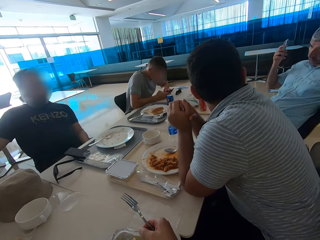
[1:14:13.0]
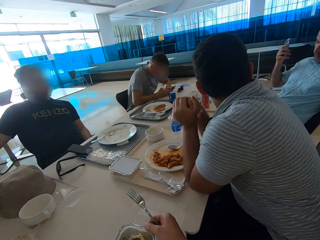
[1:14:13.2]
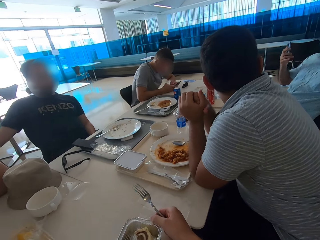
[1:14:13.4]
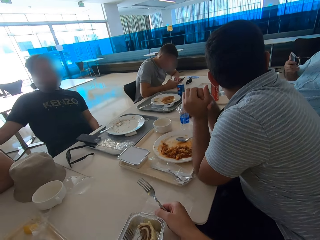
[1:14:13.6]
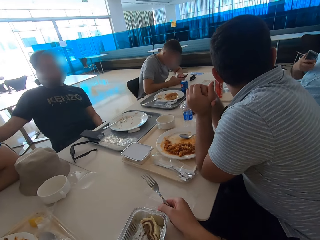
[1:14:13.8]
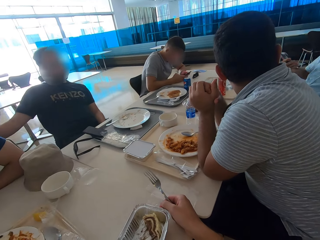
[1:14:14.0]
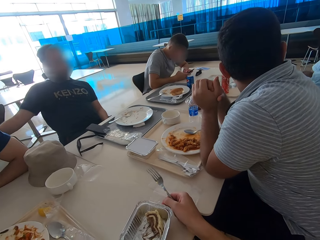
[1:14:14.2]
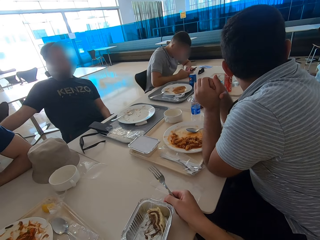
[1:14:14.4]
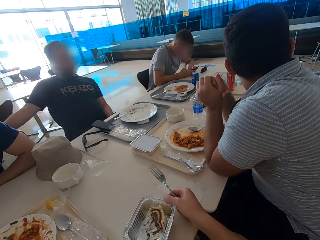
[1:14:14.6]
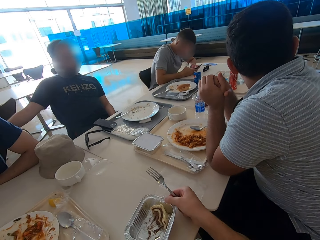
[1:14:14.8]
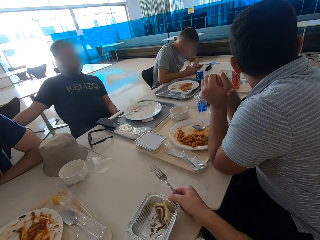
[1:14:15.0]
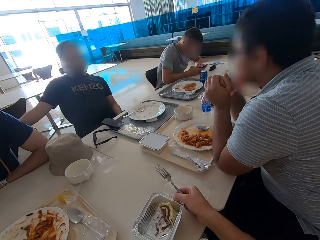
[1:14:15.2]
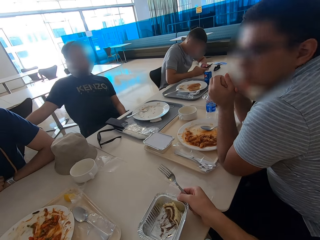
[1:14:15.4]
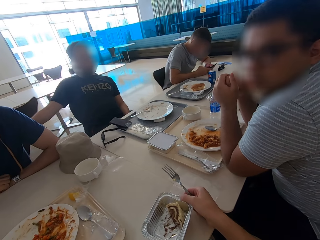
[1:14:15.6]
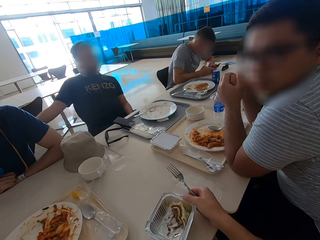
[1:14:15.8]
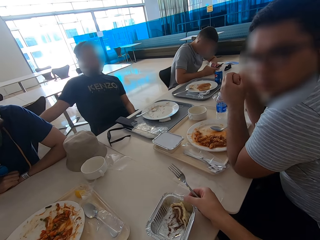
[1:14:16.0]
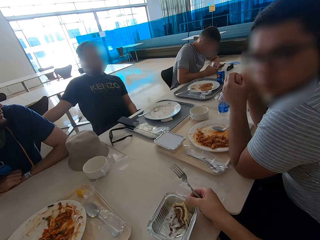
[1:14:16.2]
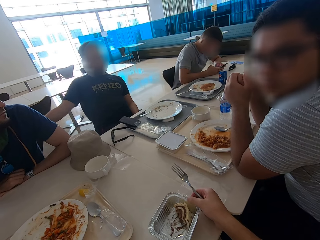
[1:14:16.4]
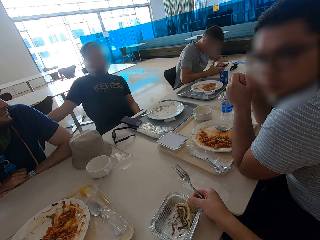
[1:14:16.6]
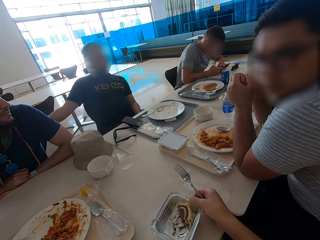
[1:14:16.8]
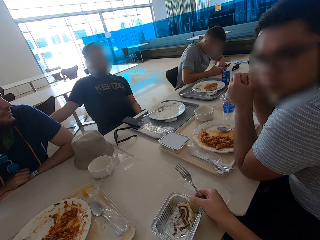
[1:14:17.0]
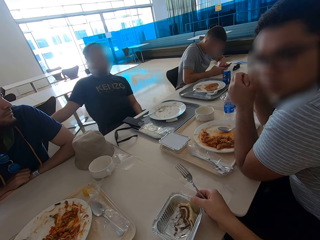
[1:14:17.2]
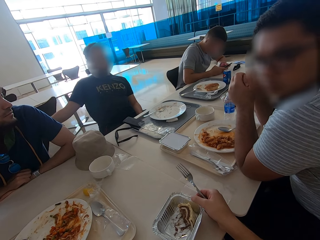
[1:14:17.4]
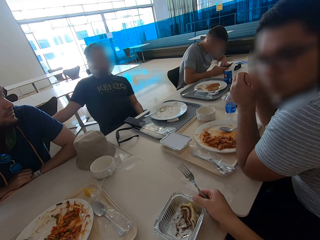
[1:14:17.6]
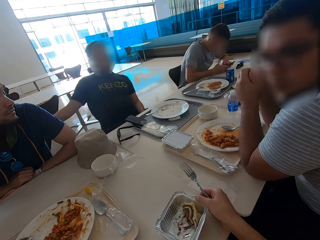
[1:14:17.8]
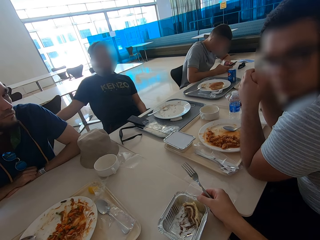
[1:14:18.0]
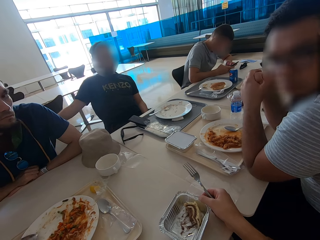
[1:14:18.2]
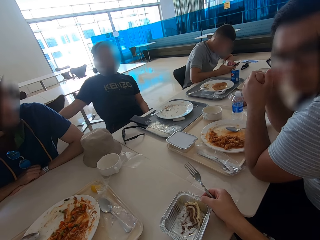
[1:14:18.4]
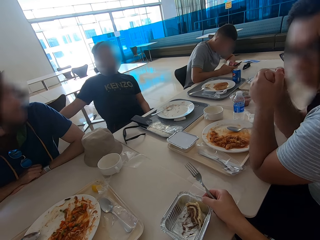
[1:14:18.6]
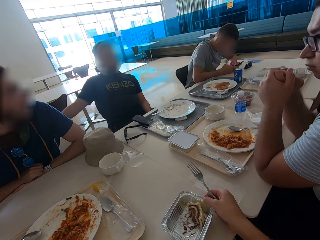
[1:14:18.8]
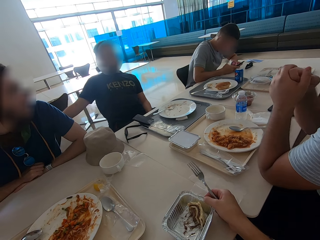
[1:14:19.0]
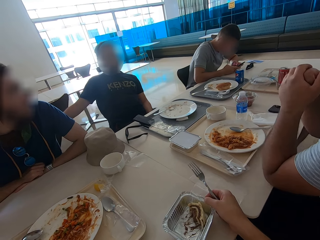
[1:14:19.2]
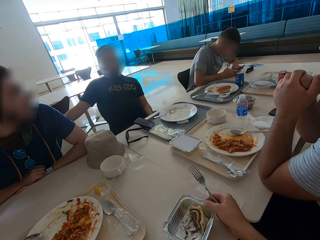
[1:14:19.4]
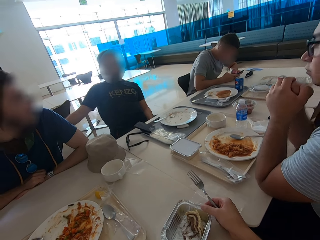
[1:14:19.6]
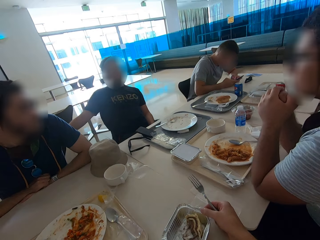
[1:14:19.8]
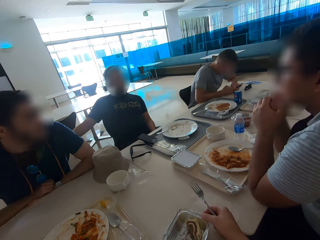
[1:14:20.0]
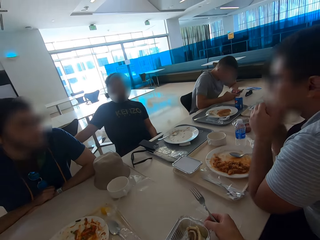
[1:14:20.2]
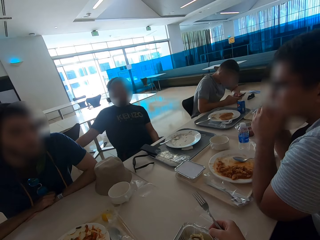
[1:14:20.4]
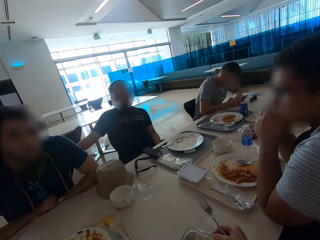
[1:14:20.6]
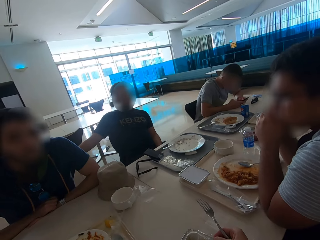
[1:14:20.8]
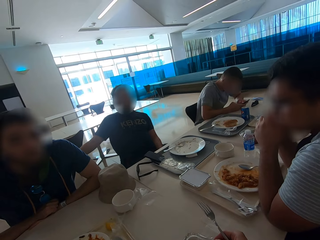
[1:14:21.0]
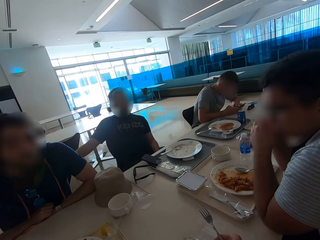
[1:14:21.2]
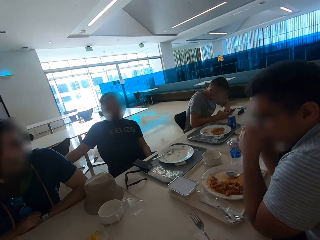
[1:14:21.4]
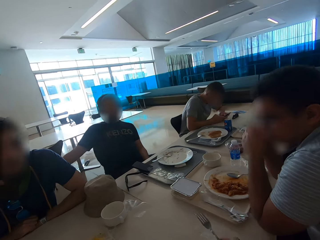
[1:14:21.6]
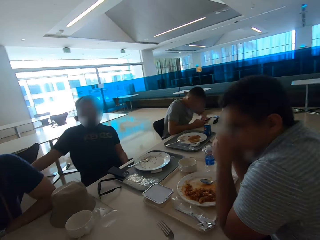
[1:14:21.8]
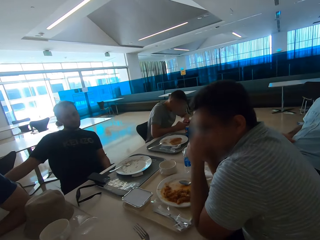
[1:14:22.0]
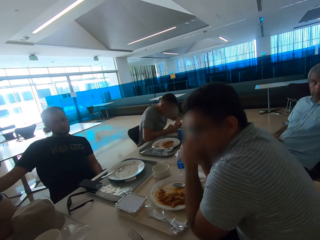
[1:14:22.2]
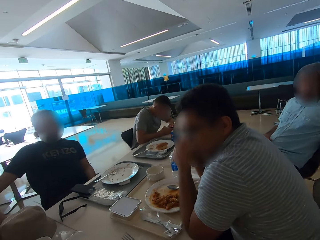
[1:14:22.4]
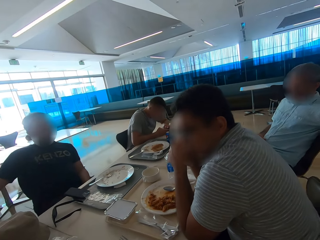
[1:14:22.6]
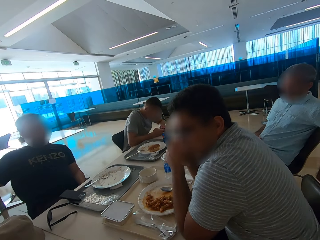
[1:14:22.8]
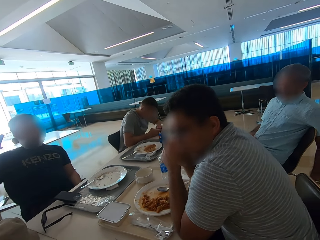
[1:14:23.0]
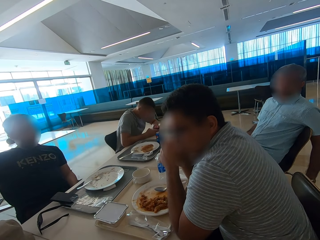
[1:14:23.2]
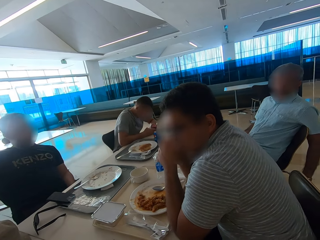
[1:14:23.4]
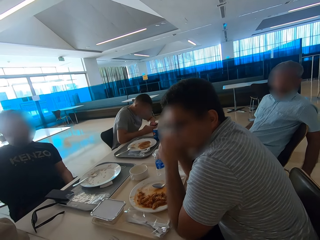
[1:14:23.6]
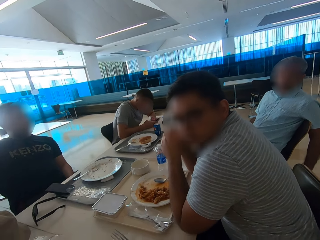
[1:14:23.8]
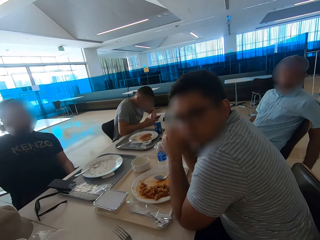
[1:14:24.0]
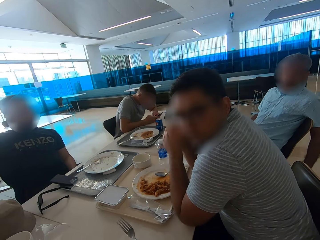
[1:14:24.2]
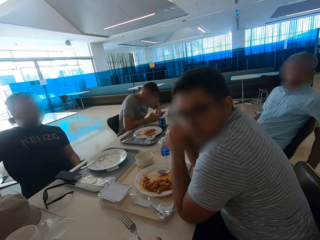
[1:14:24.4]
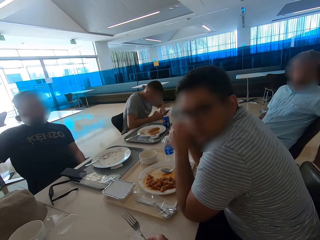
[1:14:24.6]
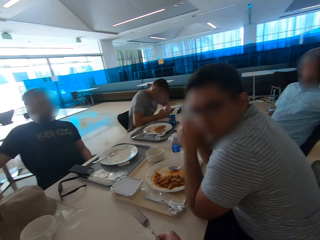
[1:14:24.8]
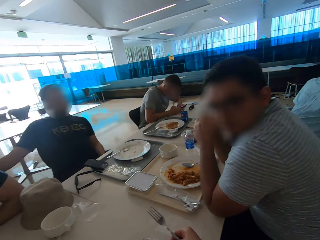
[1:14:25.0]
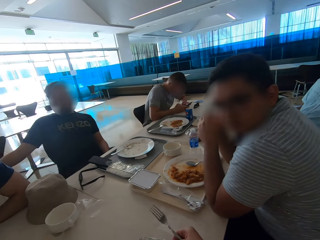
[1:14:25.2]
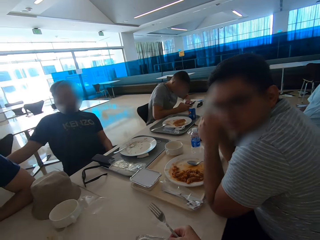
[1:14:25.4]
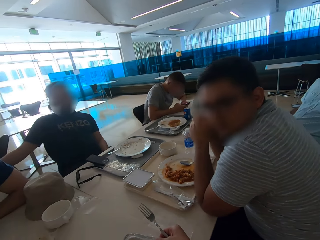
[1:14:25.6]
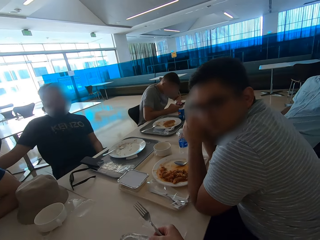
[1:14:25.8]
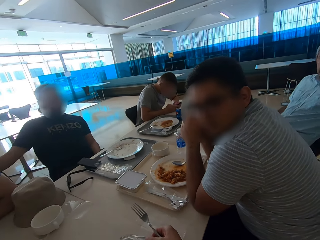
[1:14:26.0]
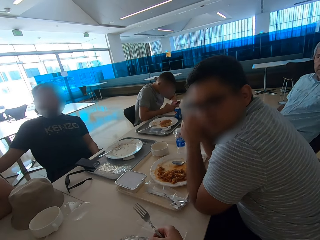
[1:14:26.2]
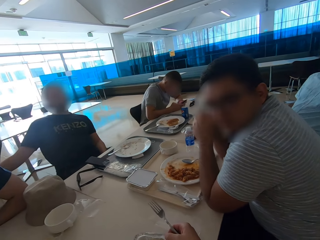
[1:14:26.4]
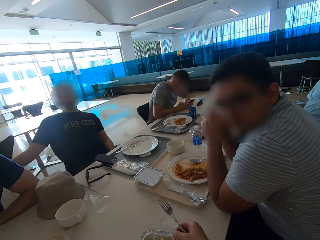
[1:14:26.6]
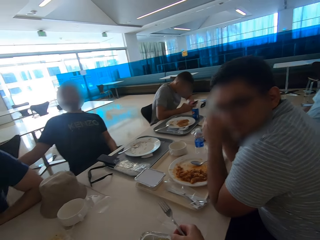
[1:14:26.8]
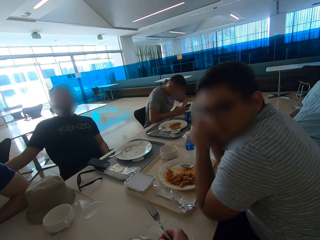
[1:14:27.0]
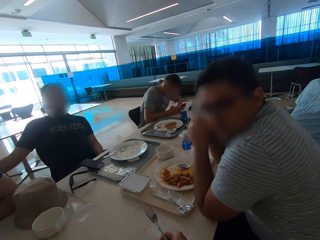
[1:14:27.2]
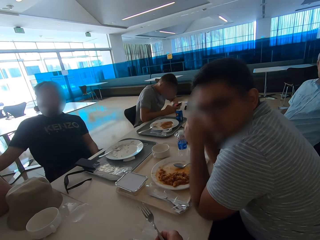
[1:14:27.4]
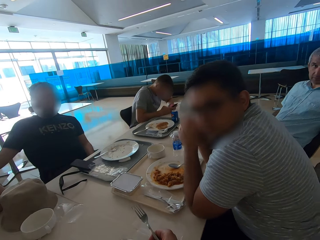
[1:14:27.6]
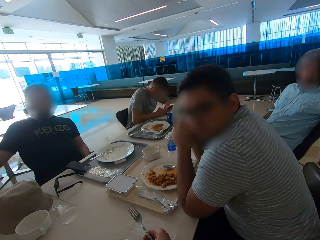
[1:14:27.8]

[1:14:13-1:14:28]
A man lifts a hand. The camera wearer looks around. Another man sits close to a third man. The first man uses gestures. A fourth man looks around. The camera wearer looks around. The fourth man moves around. The first man sits close to the fourth man. The second man sits close to the third man.

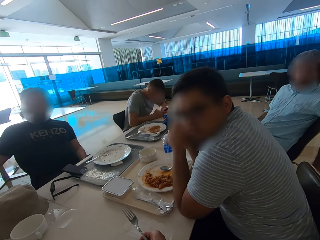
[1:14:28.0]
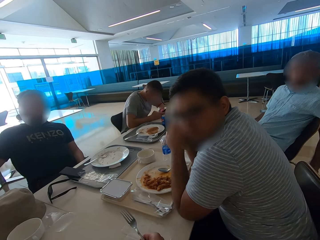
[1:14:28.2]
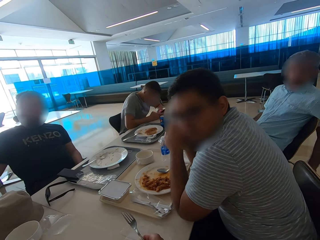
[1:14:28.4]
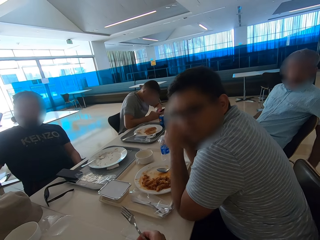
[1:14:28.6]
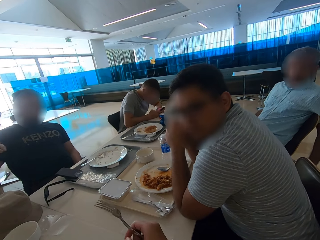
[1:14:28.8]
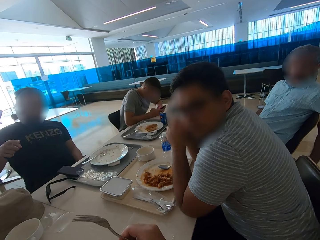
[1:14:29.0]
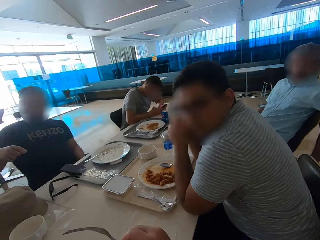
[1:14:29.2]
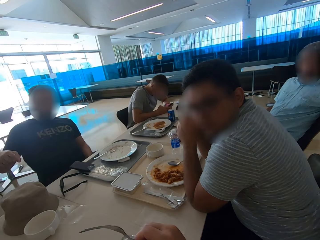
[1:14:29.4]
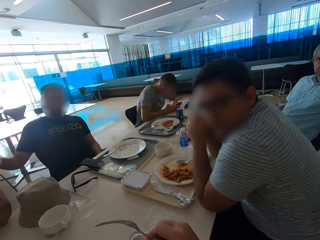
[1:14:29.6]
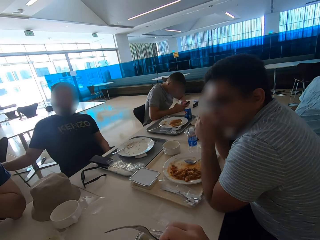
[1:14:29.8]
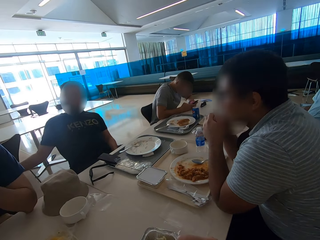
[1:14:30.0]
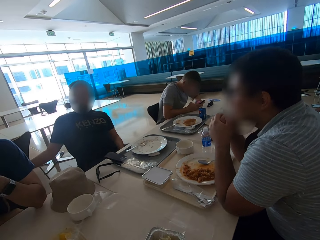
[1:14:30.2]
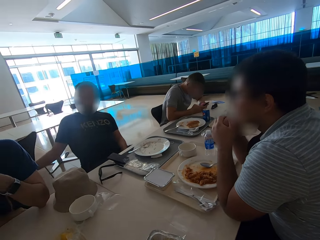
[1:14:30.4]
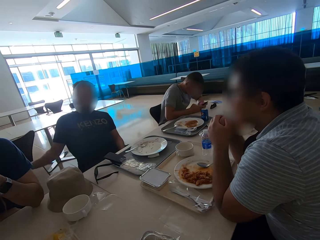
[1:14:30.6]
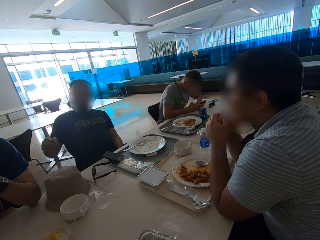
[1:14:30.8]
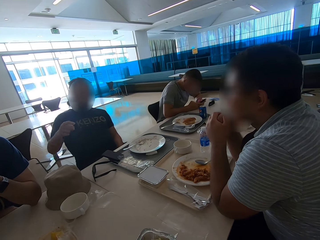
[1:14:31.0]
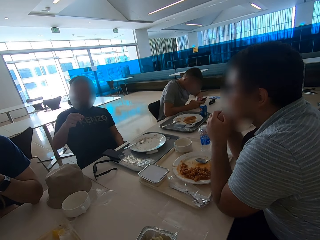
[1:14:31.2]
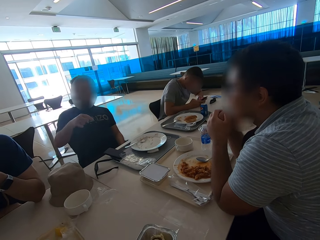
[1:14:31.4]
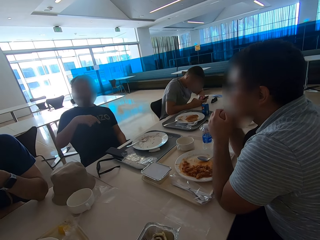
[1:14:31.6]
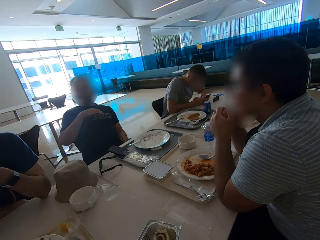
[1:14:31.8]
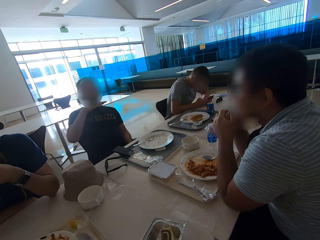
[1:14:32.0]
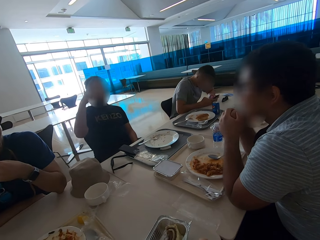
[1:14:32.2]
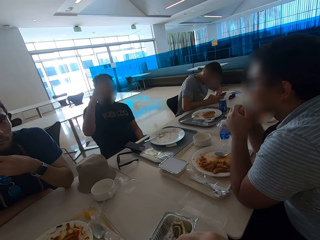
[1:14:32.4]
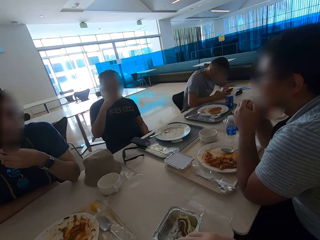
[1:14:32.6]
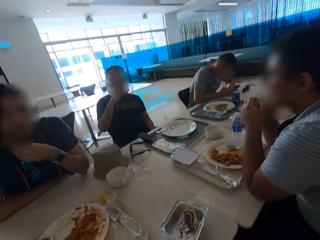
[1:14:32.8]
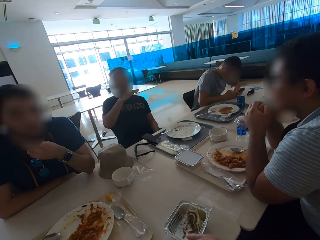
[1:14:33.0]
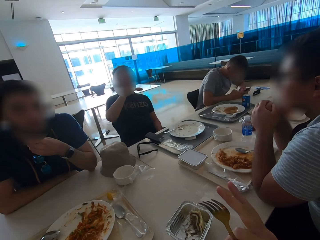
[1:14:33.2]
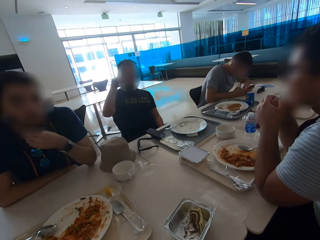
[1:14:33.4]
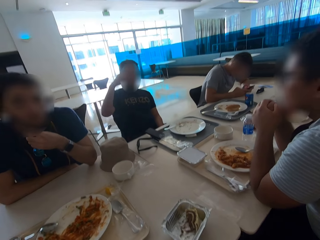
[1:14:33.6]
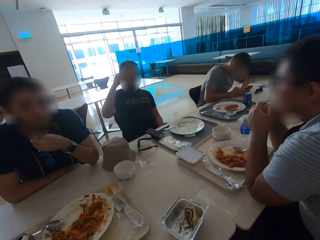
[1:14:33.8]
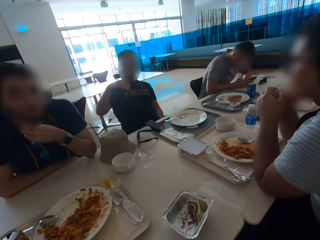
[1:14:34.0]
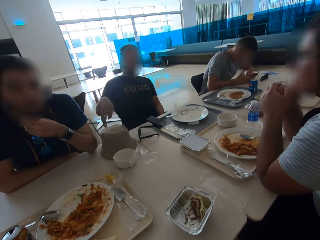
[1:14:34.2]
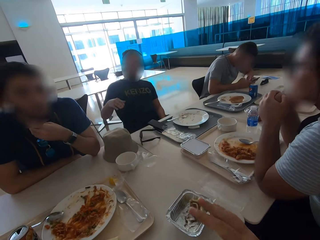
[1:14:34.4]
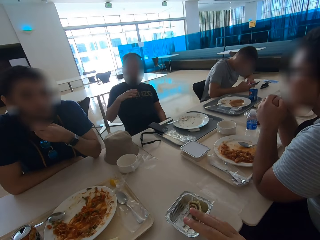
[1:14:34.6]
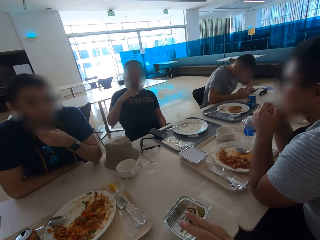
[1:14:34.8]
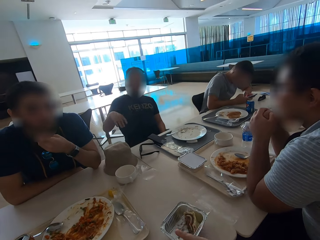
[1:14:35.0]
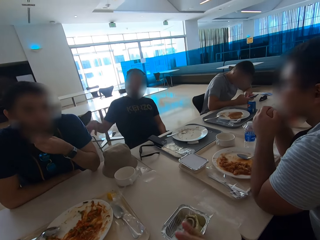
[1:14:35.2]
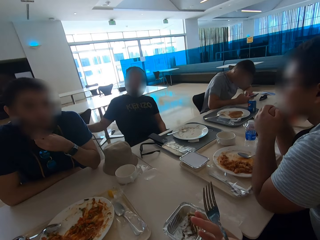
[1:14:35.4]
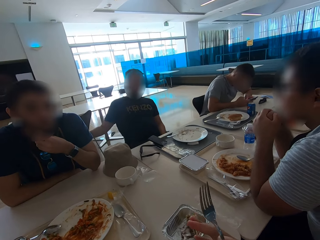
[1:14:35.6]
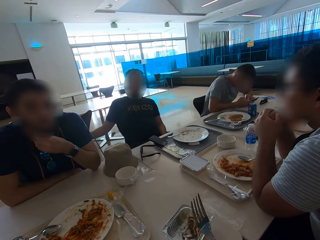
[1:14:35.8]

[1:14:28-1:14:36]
A man gestures with the right hand. The camera wearer moves a fork. Another man sits close to the first man. The first man places a hand on the chair. The camera wearer looks around. The first man uses gestures. The camera wearer gestures with the right hand. The other man touches his beard. The camera wearer looks around. They use gestures.
